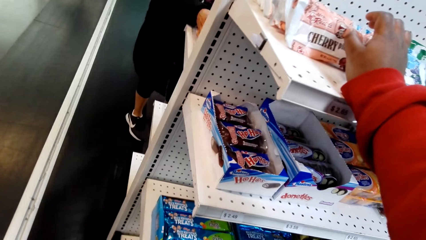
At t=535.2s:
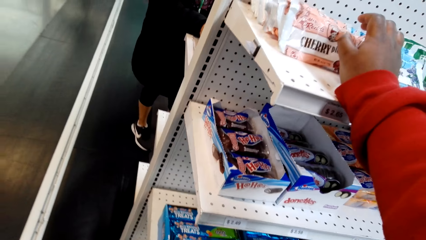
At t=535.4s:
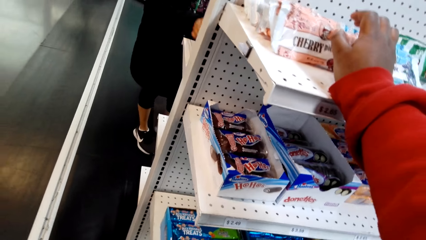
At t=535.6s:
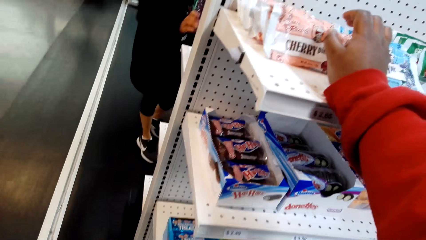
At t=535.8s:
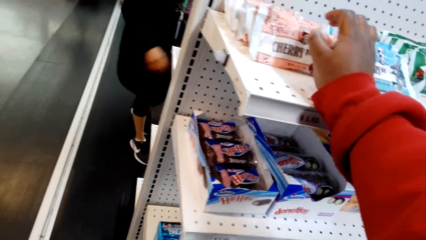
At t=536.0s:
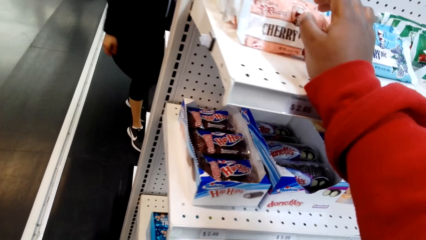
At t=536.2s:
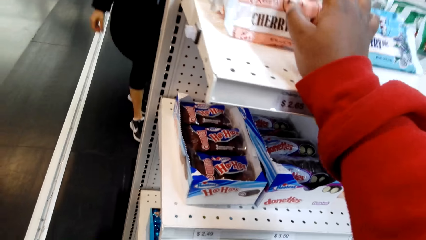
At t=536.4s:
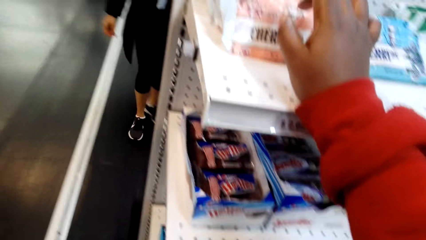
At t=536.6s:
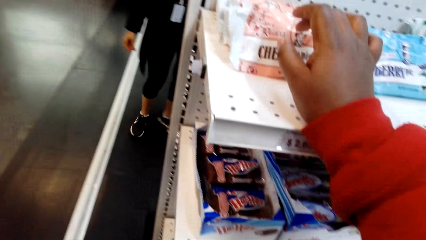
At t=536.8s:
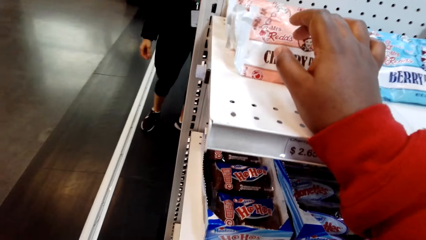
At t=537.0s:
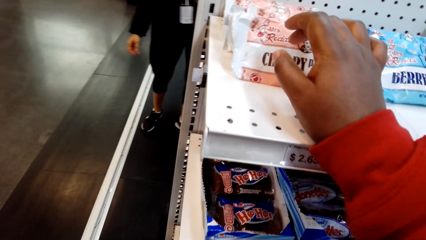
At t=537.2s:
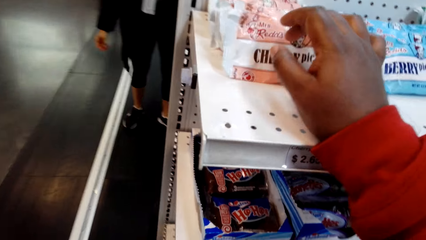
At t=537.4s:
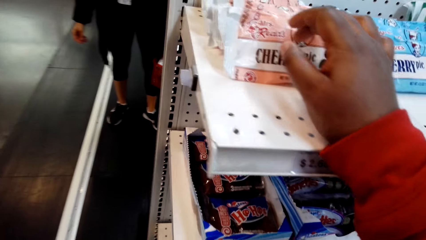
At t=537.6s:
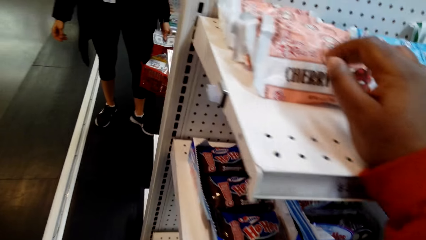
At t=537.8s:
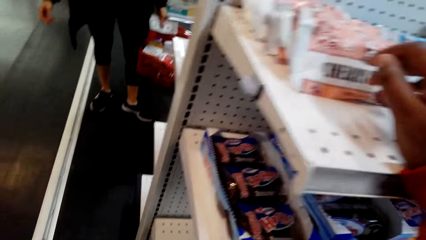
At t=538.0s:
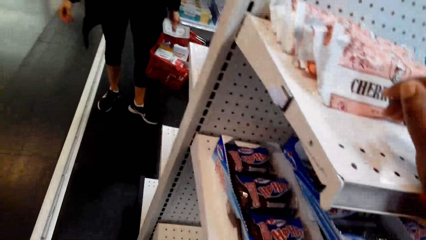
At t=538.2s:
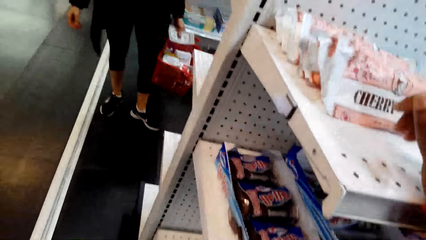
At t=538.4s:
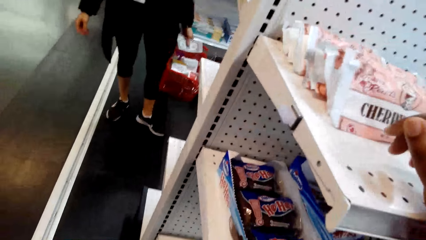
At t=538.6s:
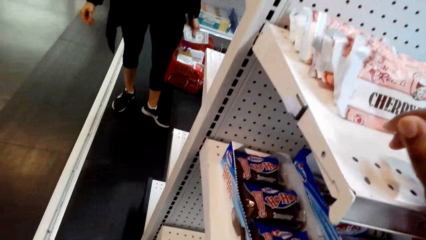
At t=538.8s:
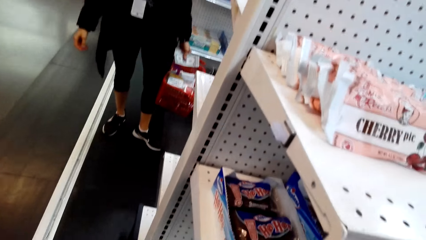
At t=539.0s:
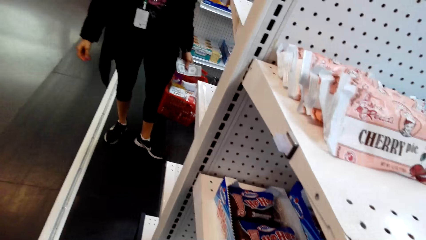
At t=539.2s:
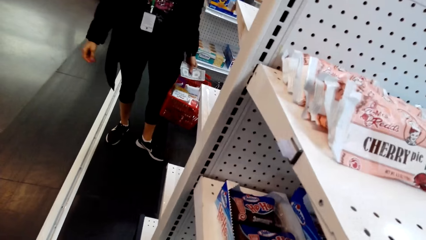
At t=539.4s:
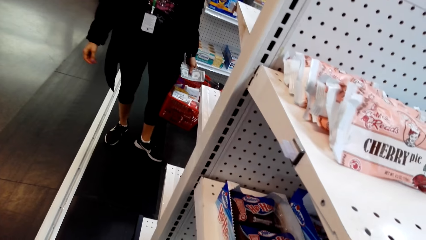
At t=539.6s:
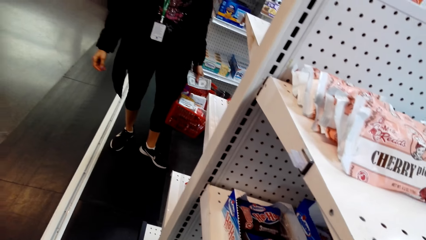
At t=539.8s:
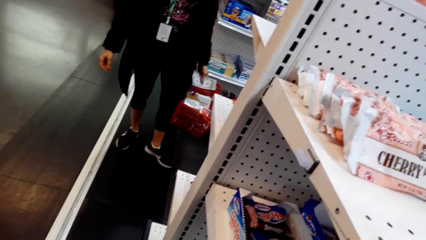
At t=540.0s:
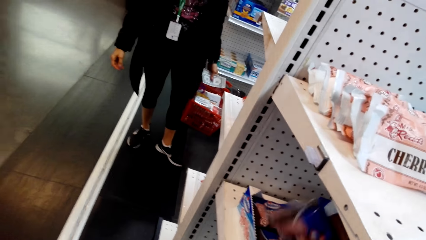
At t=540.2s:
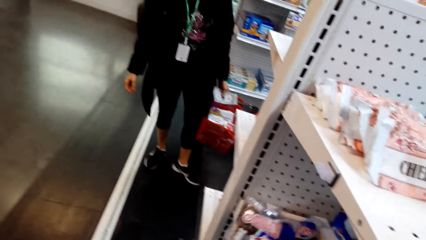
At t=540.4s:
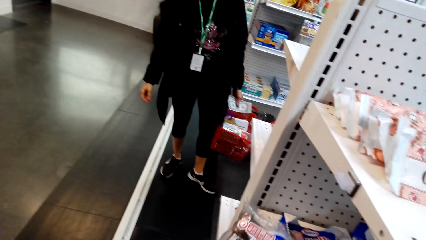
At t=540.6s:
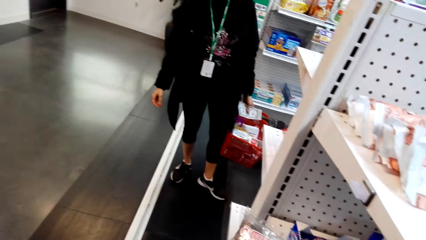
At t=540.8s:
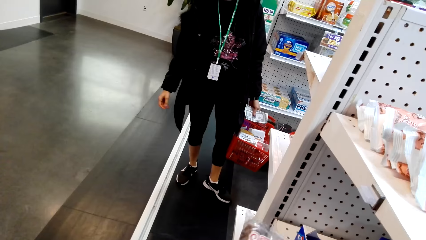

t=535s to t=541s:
The camera wearer touches the shelf. They look around.

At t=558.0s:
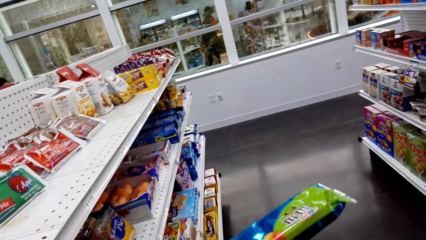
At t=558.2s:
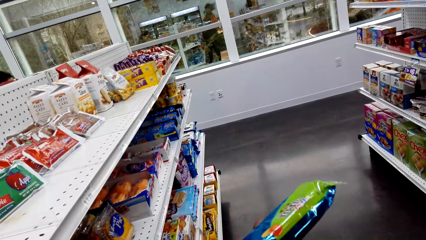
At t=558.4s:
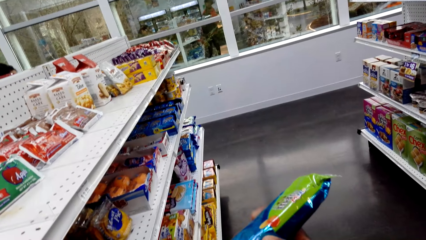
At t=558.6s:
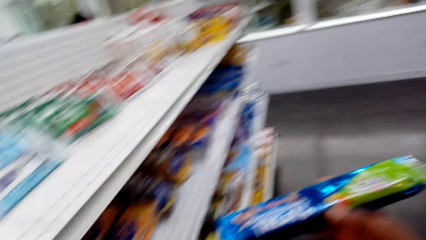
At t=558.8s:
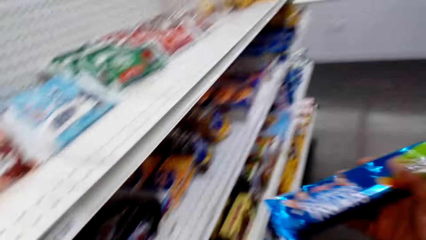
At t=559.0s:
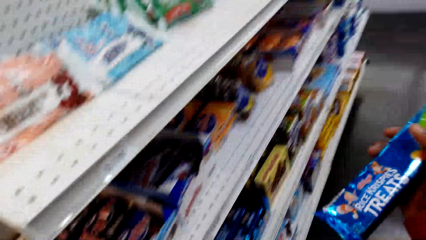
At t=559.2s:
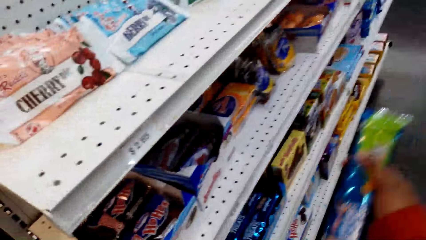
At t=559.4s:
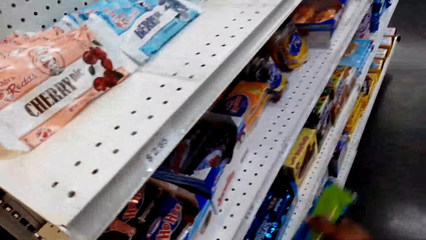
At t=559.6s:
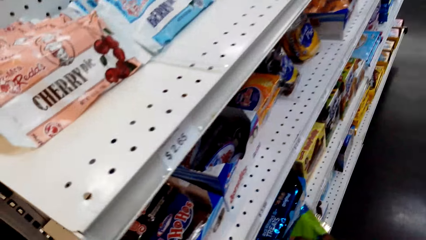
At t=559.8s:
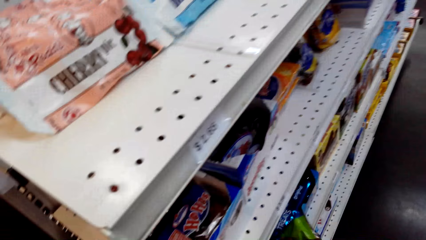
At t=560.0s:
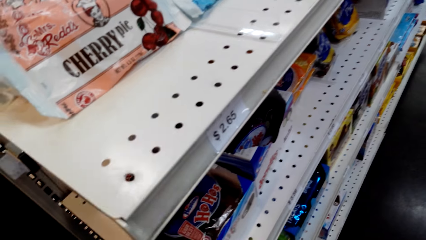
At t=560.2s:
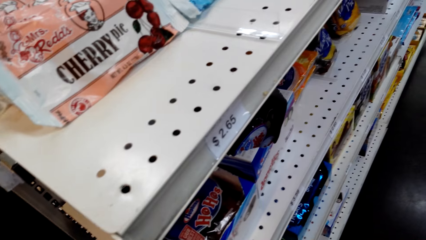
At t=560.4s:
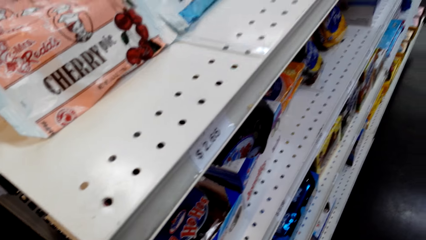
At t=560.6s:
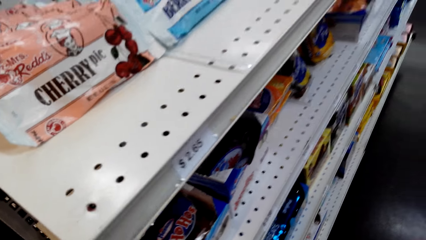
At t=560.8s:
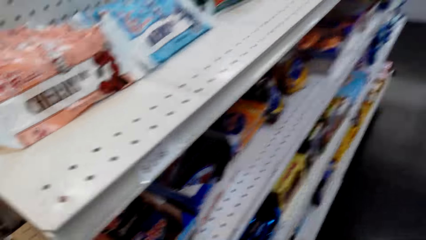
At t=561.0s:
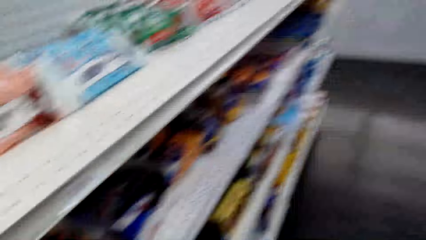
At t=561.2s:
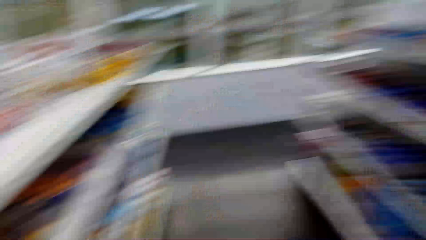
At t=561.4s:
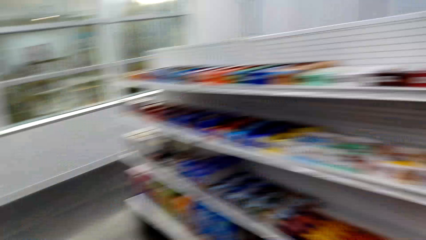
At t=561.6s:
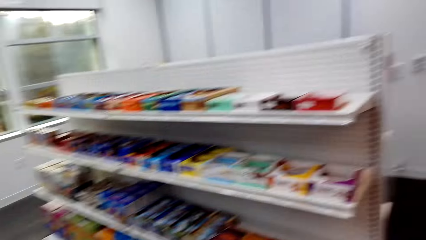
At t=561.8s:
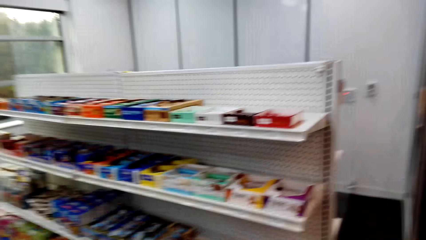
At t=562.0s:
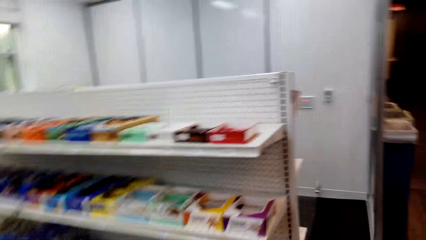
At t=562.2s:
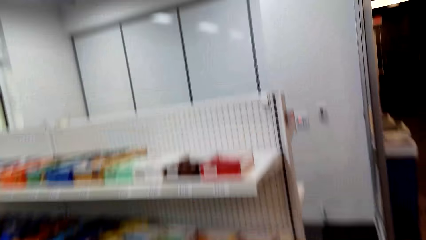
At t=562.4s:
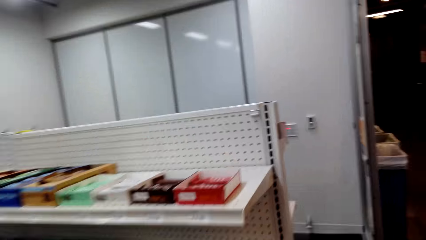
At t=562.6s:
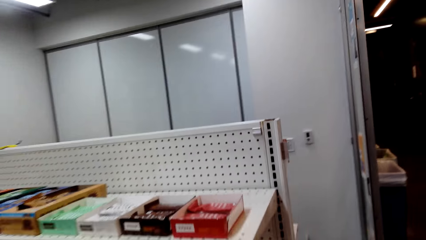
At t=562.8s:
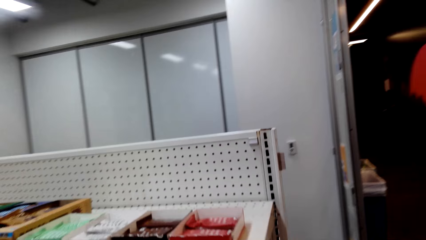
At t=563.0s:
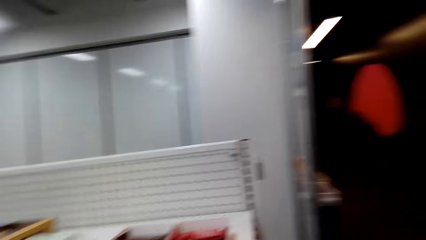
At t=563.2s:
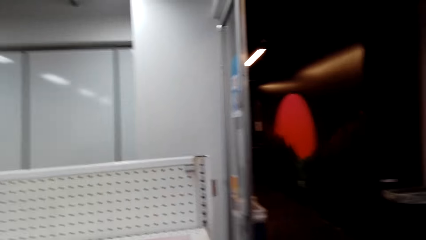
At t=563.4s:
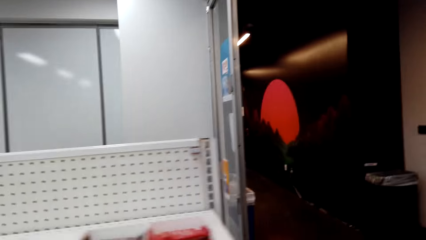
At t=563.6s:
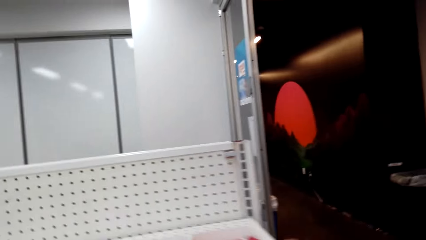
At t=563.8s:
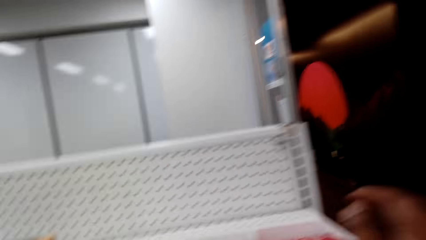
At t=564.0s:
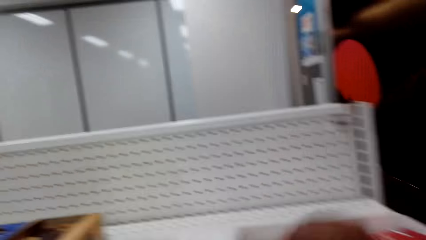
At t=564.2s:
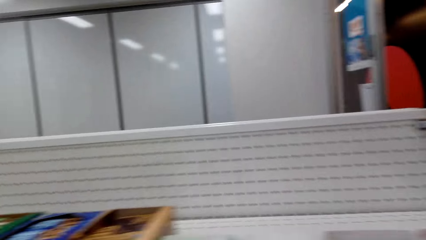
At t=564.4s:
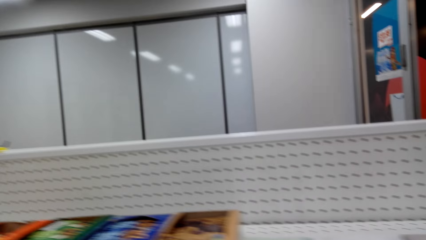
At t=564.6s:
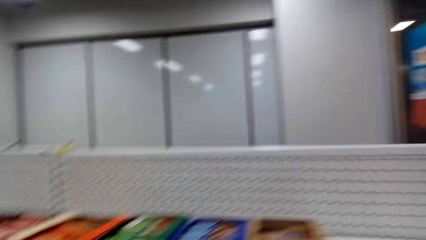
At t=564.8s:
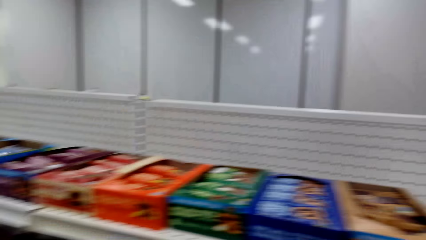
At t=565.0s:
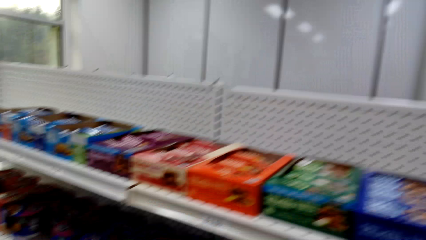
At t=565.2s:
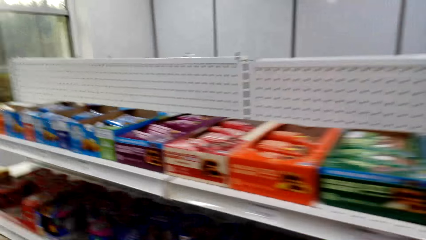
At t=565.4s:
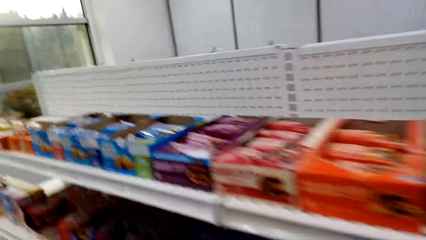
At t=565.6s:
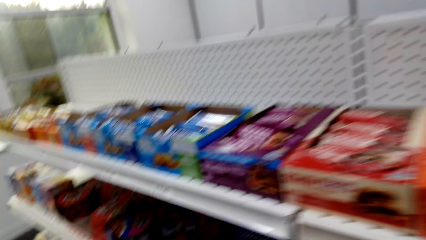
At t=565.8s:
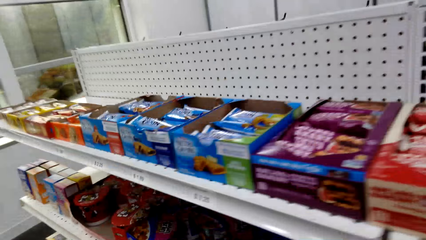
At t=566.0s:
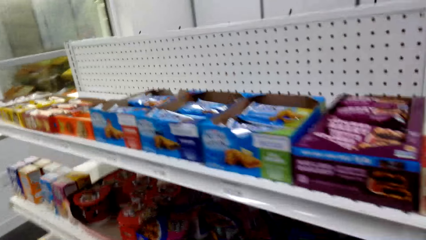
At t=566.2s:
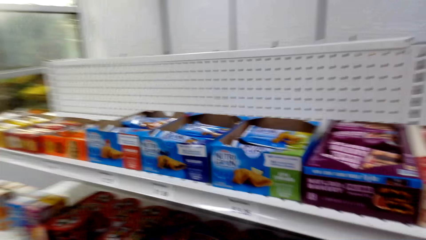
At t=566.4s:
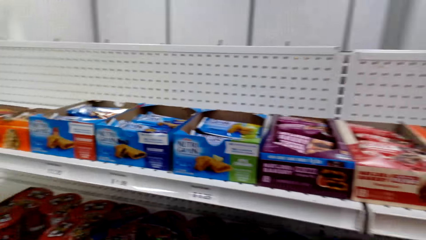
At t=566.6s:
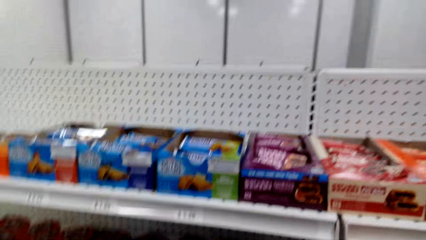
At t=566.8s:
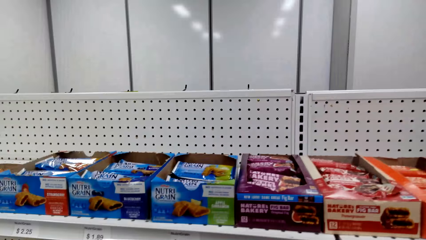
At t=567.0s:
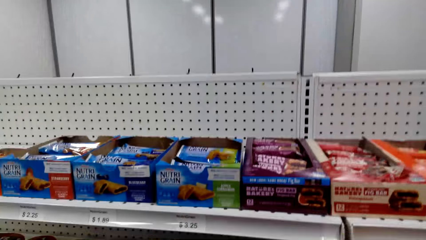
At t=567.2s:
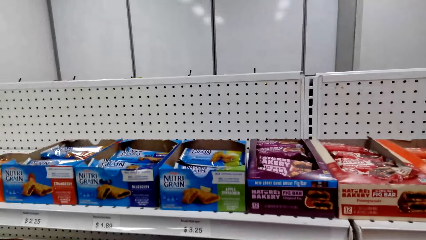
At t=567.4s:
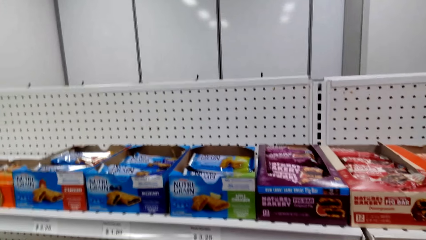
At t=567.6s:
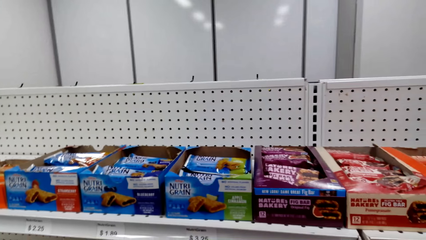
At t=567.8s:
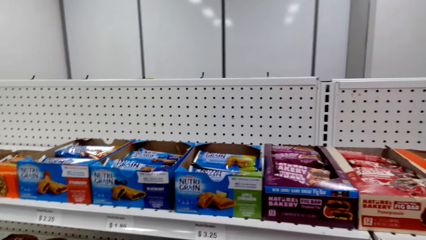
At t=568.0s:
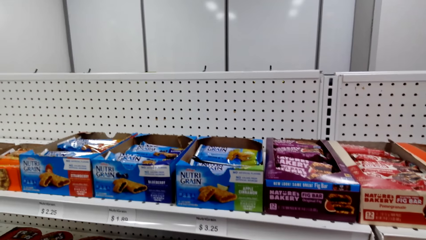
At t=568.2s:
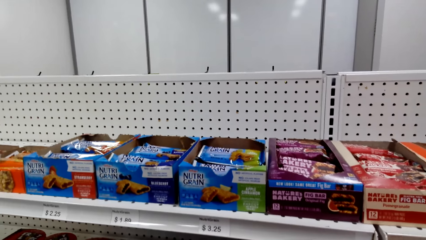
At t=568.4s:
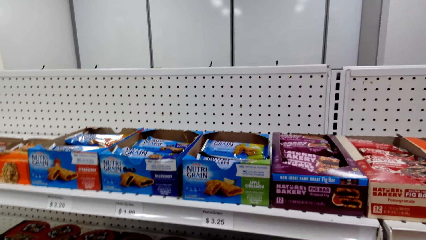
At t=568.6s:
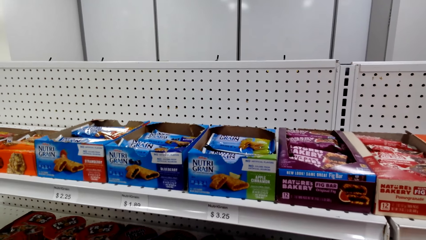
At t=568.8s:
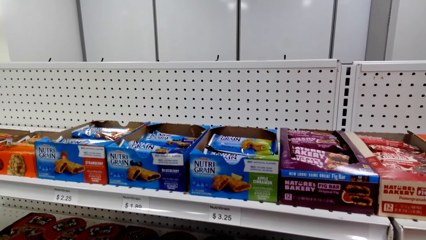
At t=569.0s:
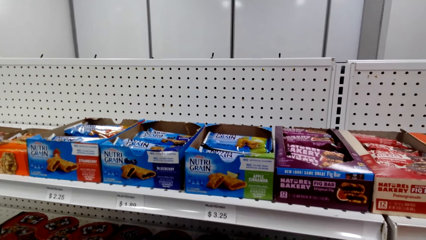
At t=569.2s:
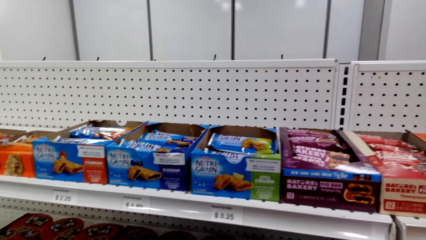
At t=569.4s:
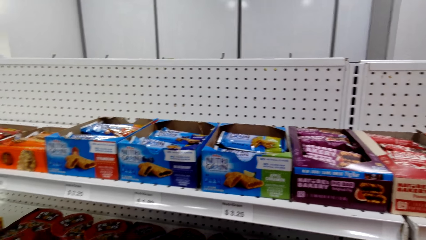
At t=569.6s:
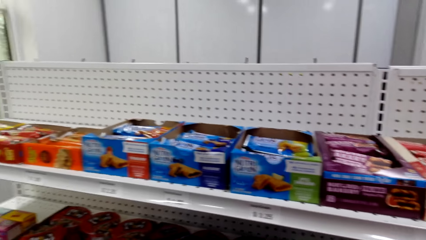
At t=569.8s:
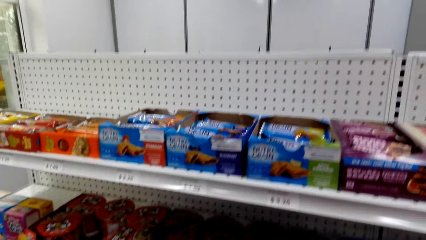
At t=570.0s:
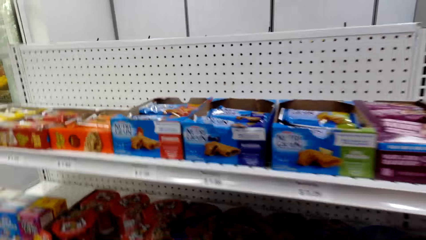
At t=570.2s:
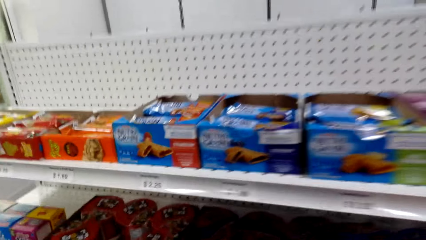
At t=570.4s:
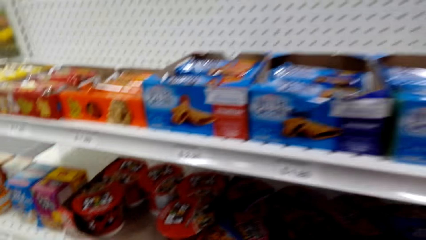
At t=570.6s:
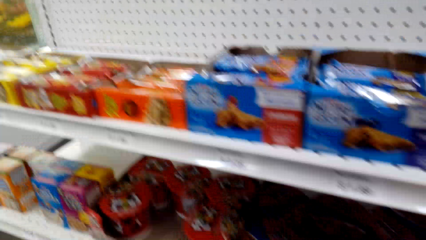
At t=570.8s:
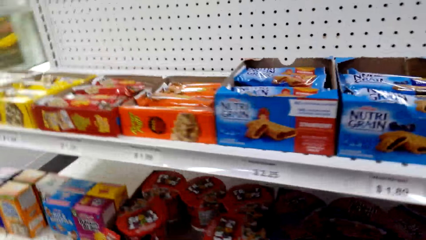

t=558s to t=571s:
The camera wearer returns the biscuits in the shelf. They look around. They move the camera around. They move around the mall. They stare at the items in the shelf.
